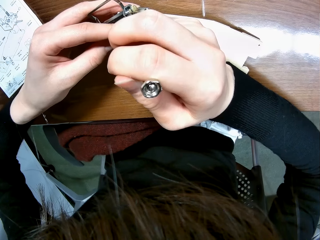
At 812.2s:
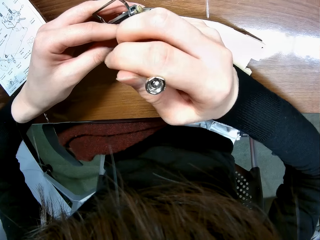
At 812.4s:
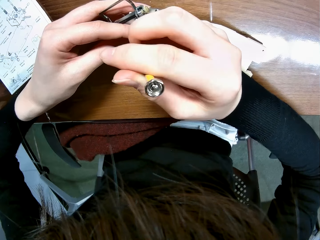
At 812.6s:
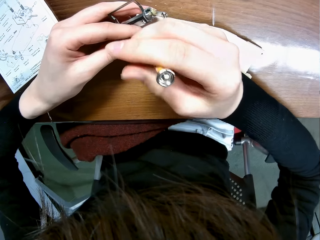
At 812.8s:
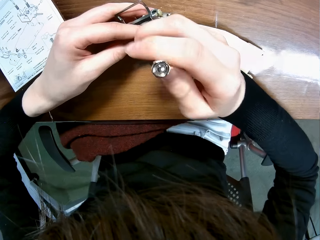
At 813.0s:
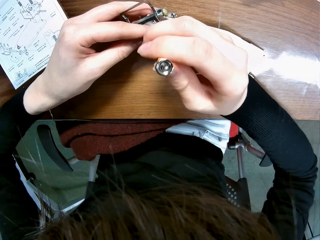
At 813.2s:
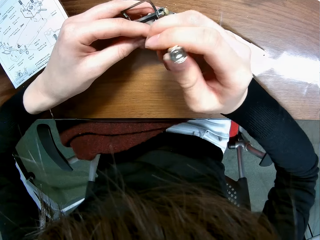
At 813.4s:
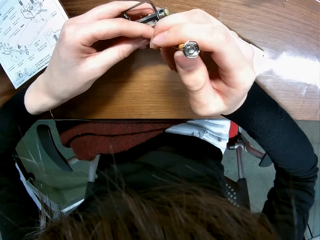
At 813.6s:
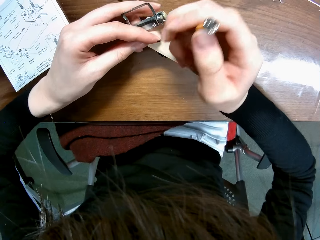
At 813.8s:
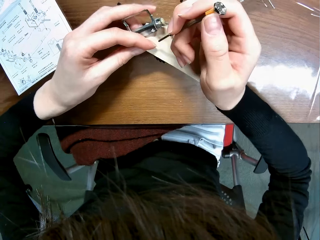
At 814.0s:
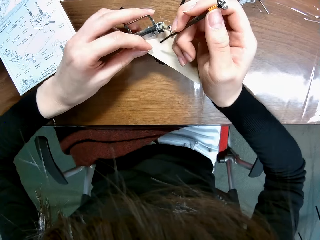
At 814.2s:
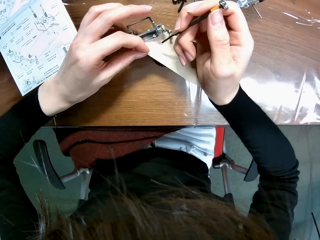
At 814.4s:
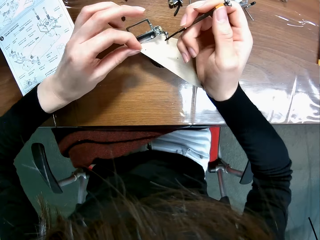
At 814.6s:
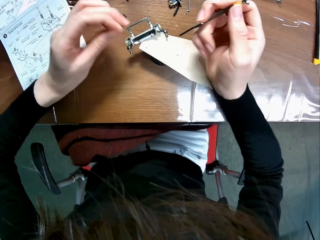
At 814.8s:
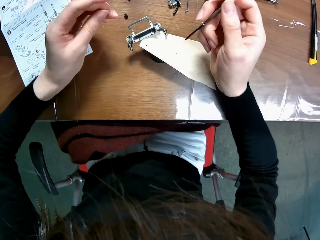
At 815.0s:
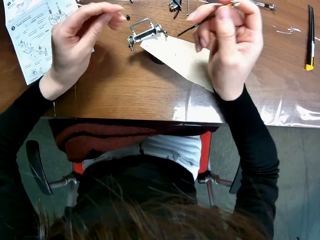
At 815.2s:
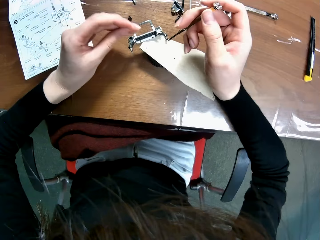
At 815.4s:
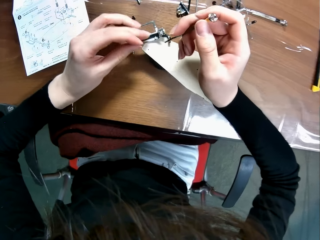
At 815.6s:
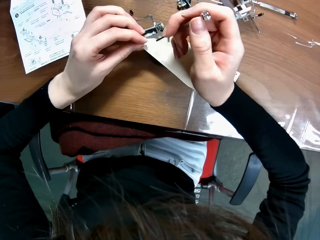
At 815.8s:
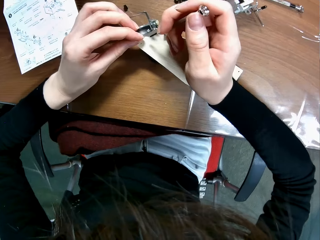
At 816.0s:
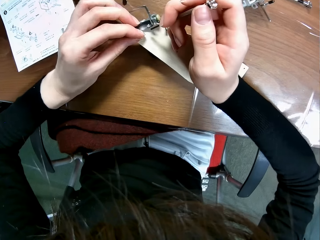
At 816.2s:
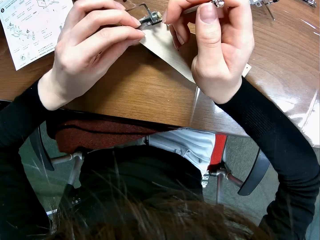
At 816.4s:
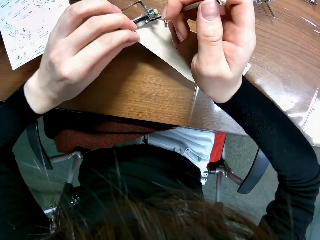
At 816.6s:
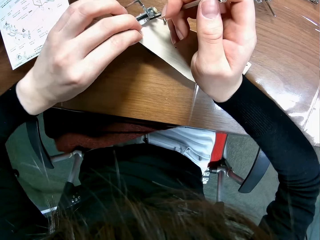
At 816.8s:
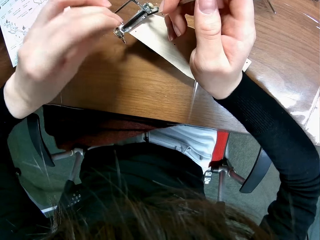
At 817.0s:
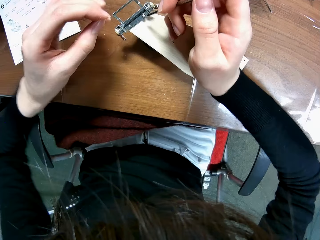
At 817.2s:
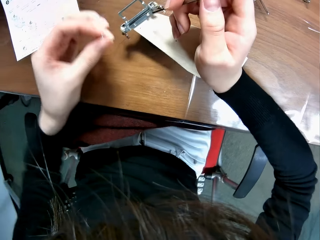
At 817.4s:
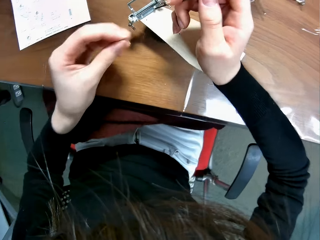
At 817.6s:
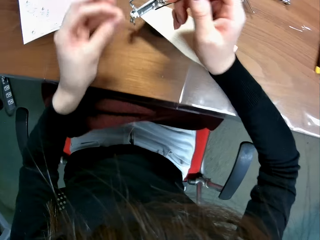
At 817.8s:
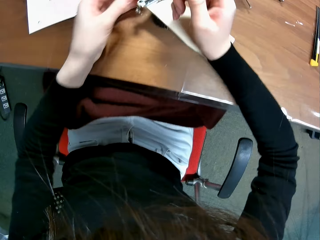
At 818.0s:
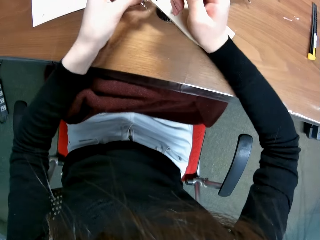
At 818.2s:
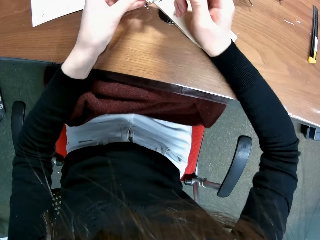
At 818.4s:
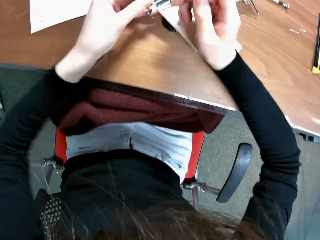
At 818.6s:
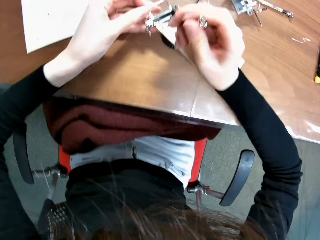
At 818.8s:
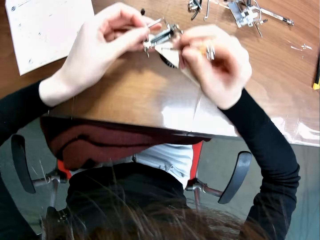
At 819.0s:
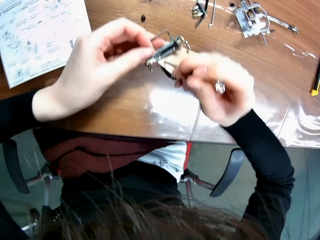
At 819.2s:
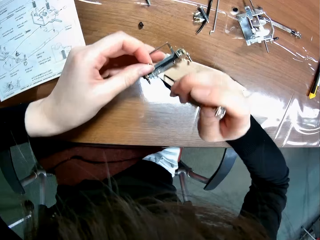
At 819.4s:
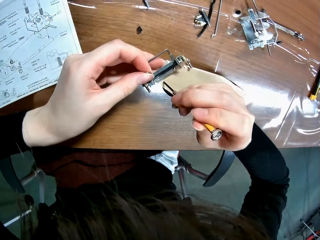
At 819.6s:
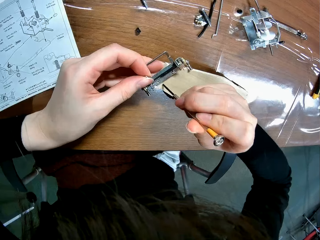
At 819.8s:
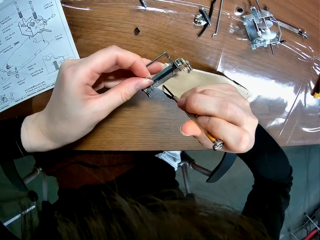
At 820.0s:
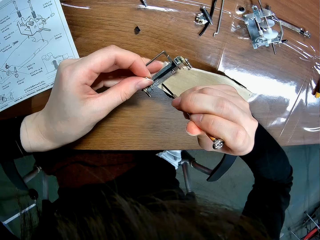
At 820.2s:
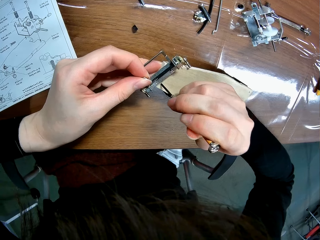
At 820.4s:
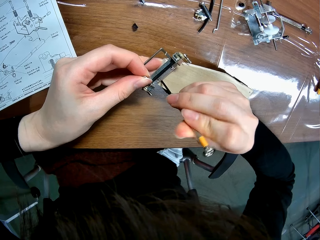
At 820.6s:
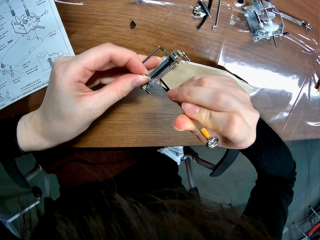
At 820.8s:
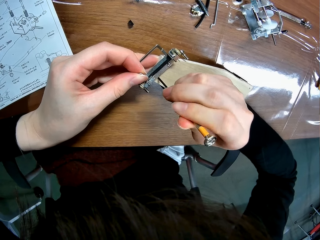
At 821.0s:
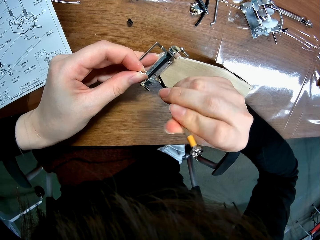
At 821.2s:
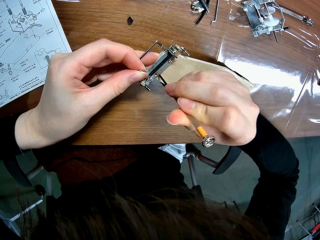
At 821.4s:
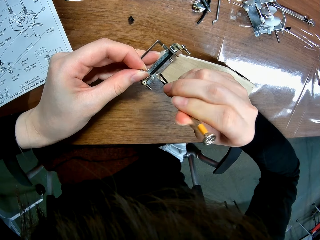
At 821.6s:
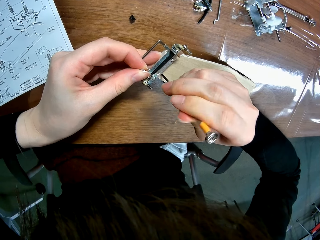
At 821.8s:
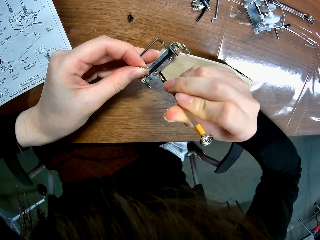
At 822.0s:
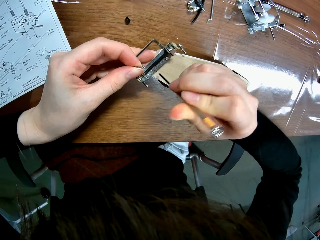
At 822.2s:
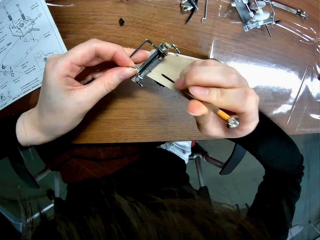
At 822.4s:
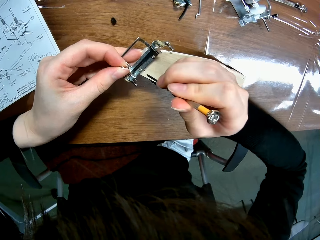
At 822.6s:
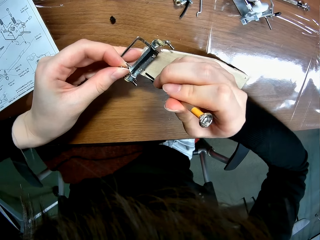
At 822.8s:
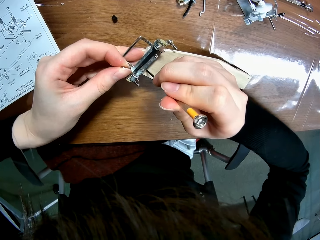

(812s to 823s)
The camera wearer moves the screwdriver. He places the screw by the hole in the piece of the wooden mechanical model with his left hand. He inserts the screwdriver into the screw hole of the wooden mechanical model piece with his right hand. He makes a hole with the screwdriver.

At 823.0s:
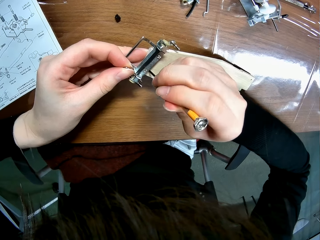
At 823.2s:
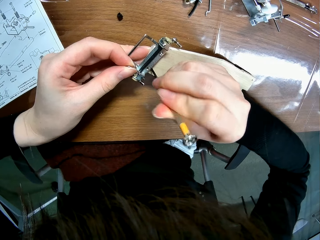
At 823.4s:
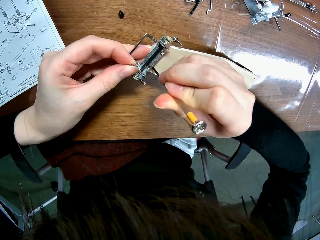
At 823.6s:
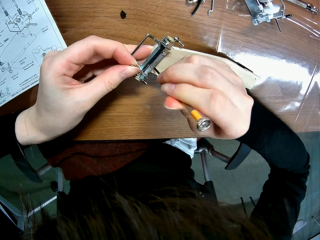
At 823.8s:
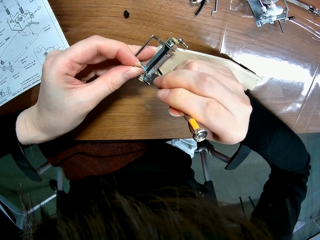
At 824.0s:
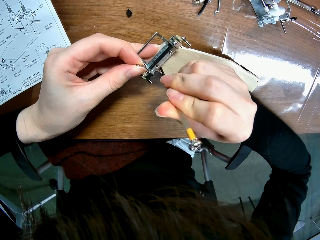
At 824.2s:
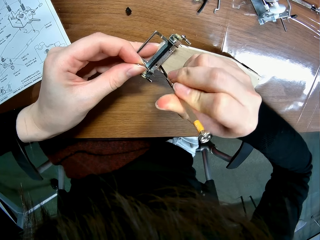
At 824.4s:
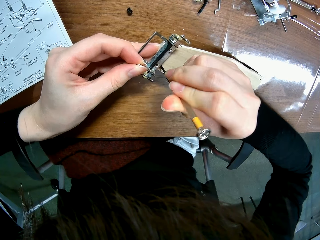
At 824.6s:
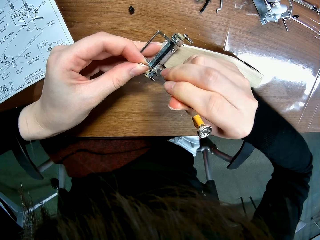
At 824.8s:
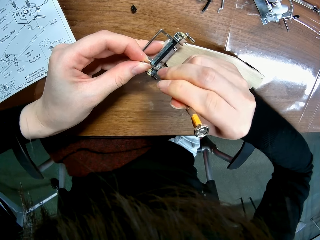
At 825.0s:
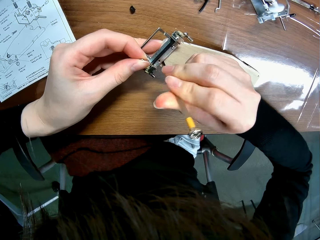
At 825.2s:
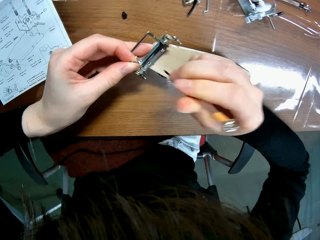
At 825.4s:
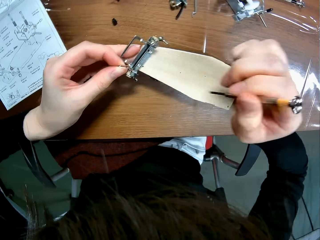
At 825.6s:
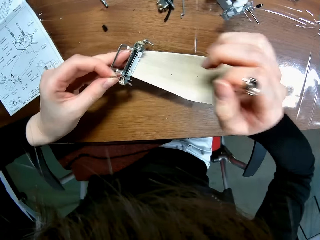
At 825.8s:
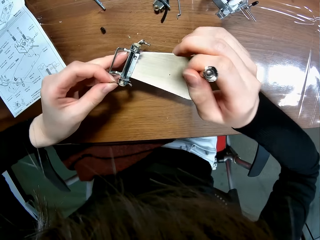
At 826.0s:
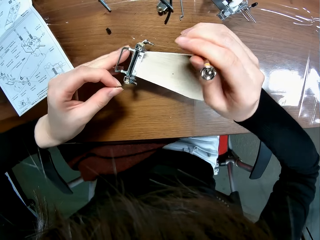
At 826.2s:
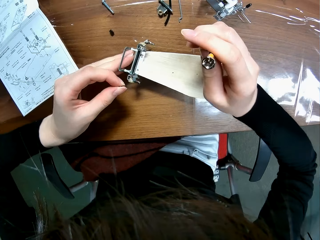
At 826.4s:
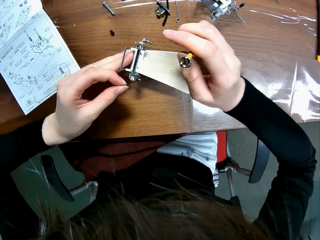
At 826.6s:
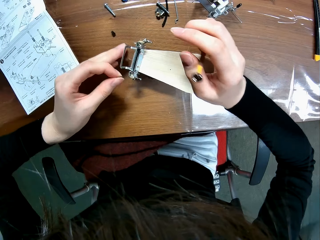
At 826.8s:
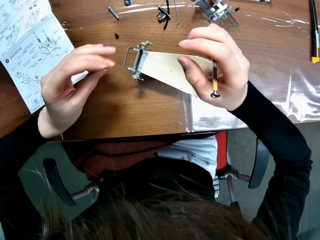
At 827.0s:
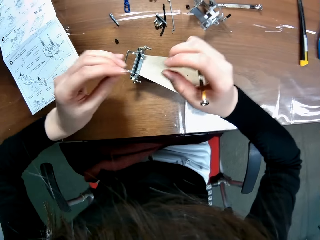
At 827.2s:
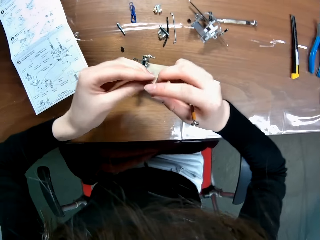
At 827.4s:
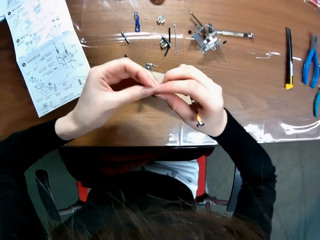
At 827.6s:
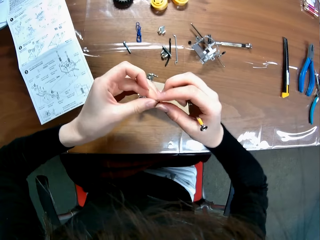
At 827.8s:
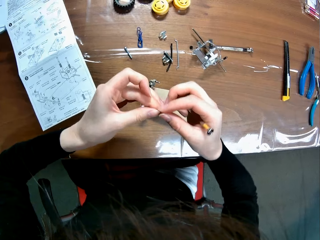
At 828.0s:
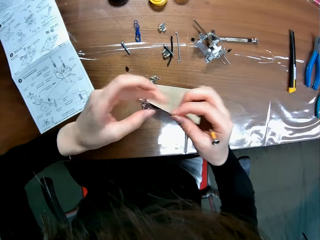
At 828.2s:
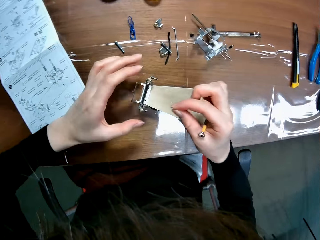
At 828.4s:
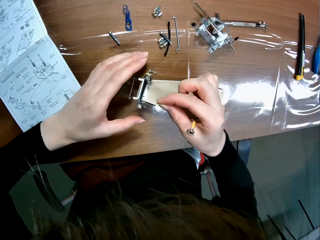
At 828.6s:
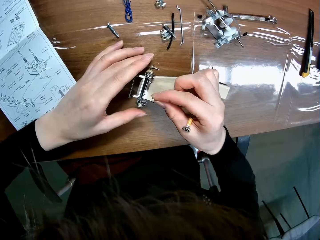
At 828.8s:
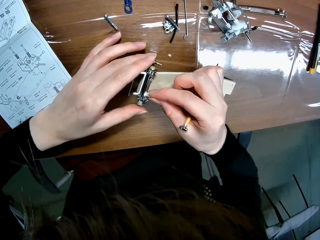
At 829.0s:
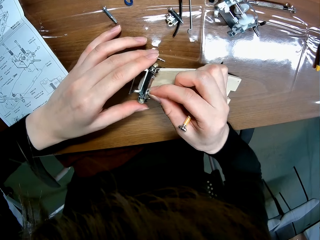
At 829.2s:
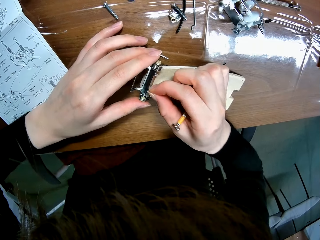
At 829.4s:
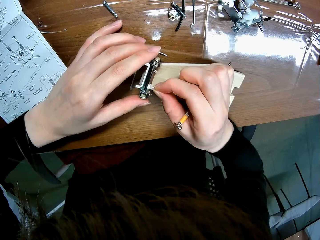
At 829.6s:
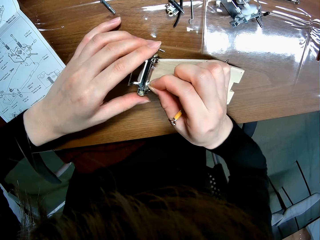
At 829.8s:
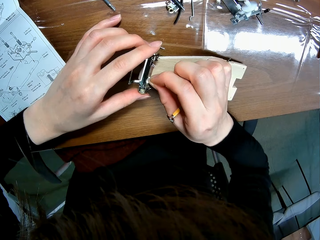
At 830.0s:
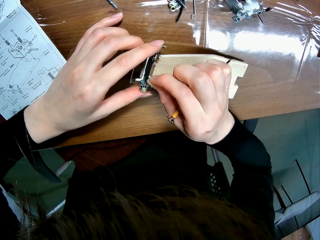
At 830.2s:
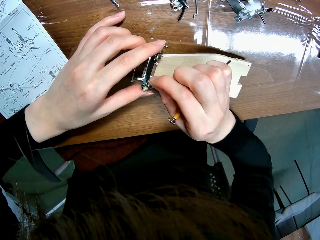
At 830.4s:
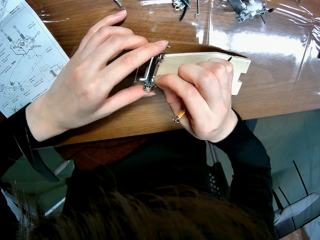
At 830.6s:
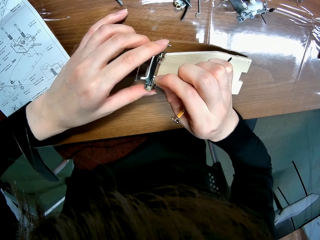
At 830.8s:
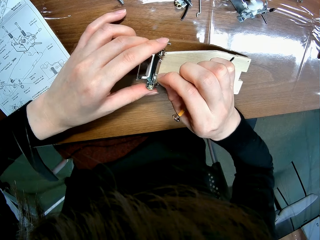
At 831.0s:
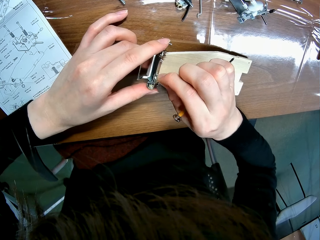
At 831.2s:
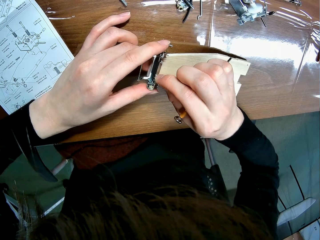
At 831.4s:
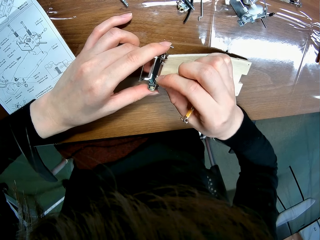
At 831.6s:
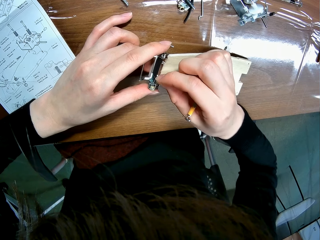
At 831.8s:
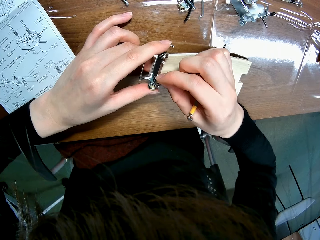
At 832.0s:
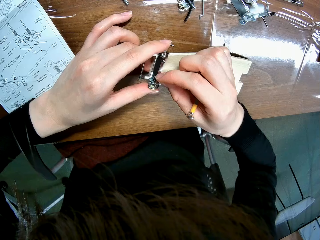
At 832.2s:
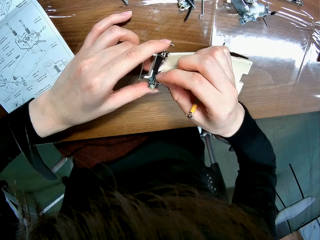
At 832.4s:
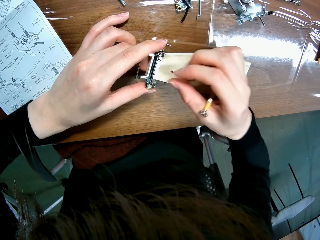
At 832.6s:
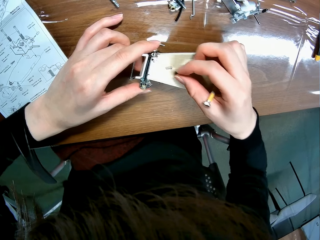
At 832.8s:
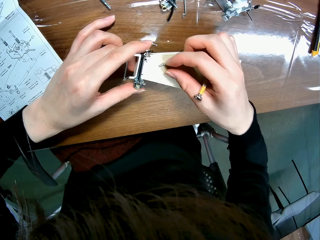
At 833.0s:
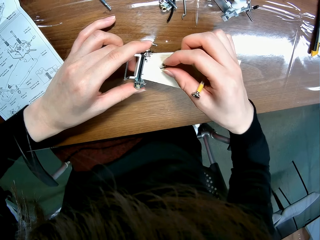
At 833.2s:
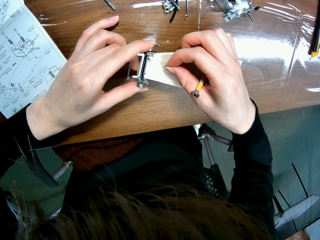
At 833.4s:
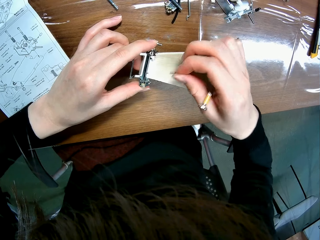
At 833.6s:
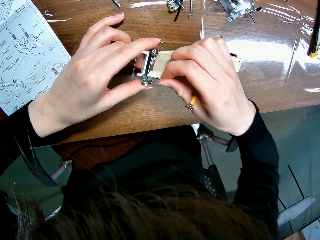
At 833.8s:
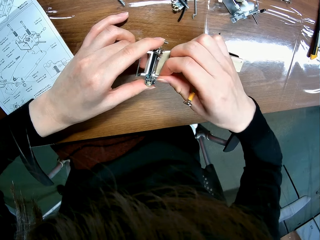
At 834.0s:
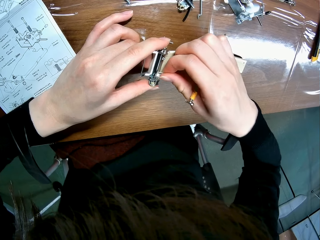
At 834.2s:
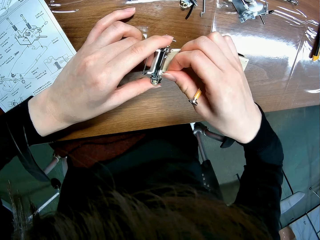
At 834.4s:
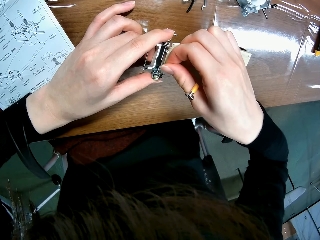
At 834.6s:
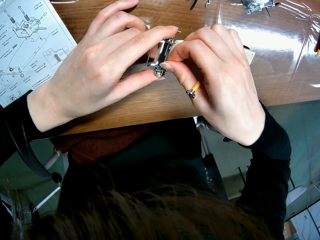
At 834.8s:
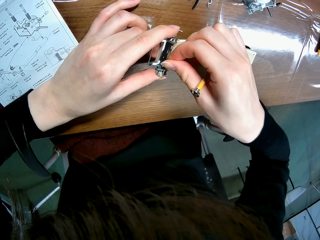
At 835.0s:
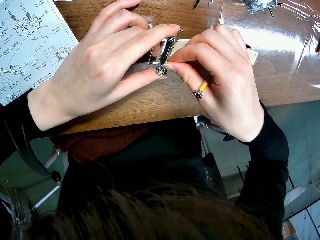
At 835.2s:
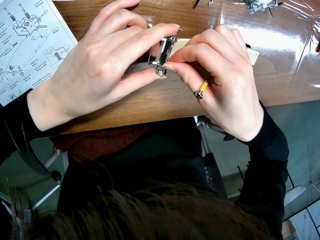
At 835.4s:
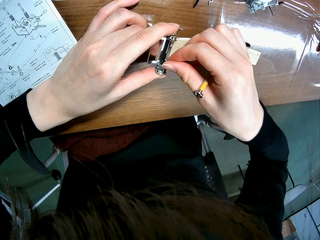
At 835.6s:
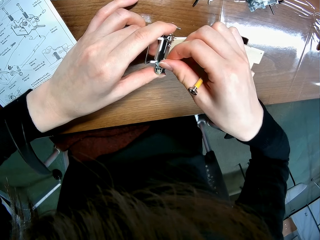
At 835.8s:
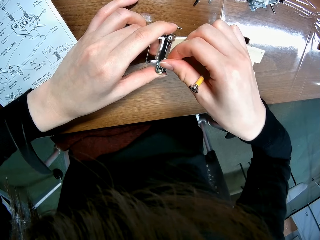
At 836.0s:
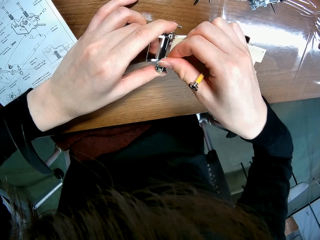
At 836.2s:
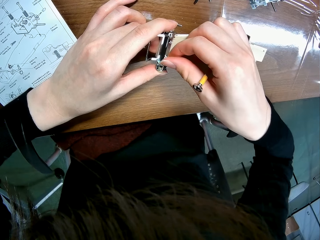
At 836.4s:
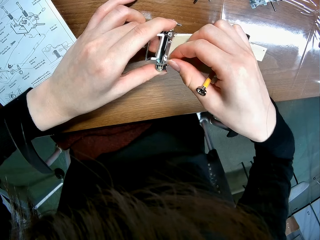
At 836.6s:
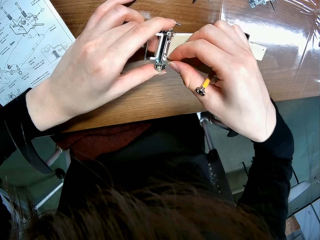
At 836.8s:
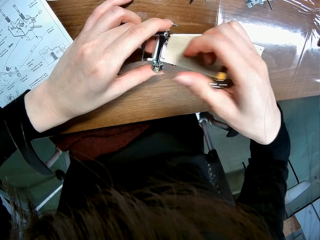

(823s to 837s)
The camera wearer holds an undercarriage. He holds a screw. He passes the screw from his left hand to his right hand. He holds the undercarriage. He places the screw on the screw hole of the wooden mechanical model sheet with his right hand. He drops the screw. He picks up the screw from the wooden mechanical model sheet with his right hand. He puts the screw on the undercarriage. He inserts the screw into the screw hole of the wooden mechanical model sheet with his right hand.
